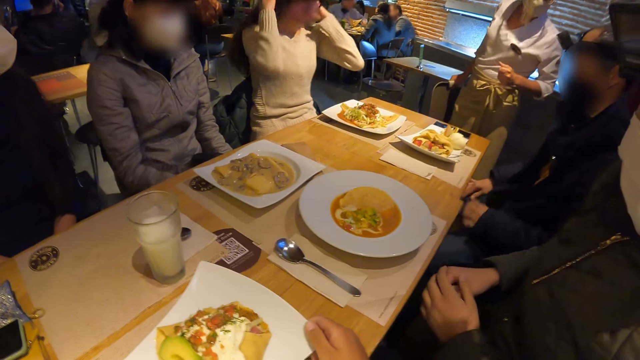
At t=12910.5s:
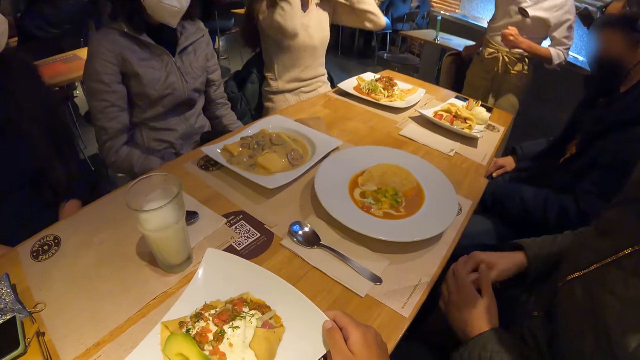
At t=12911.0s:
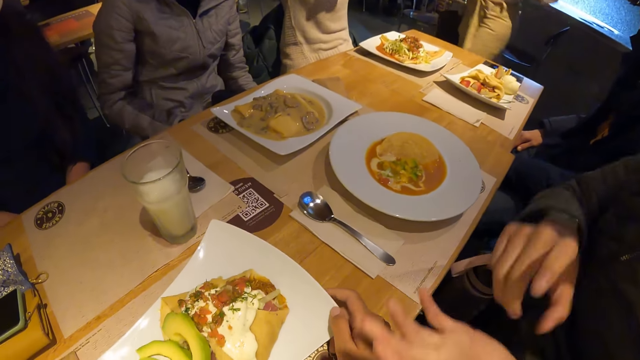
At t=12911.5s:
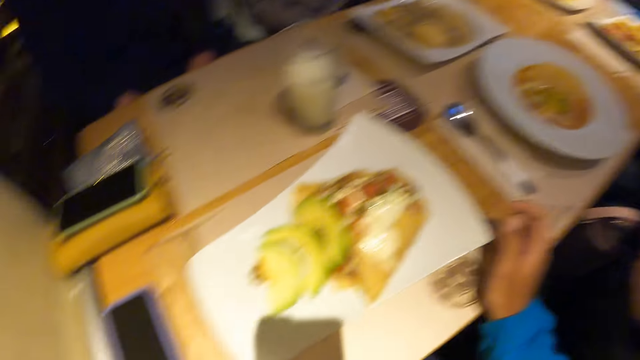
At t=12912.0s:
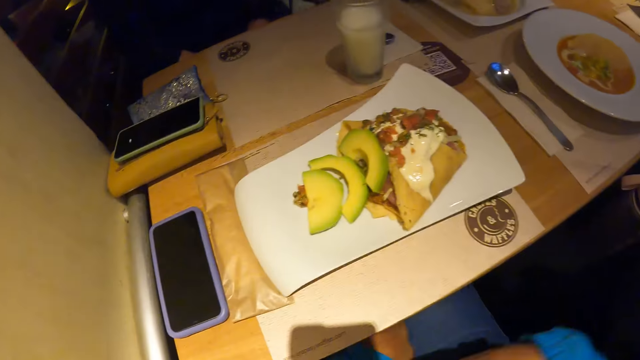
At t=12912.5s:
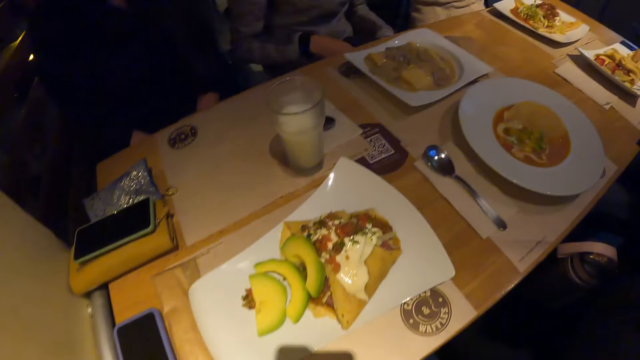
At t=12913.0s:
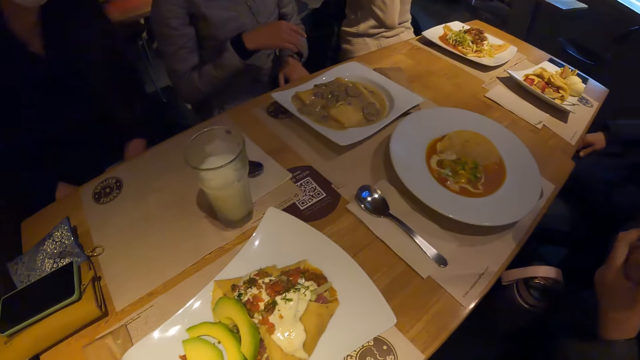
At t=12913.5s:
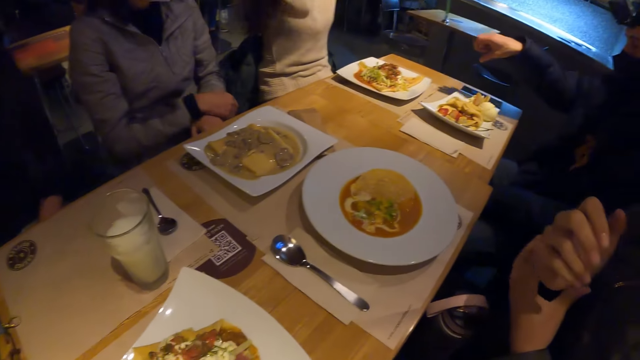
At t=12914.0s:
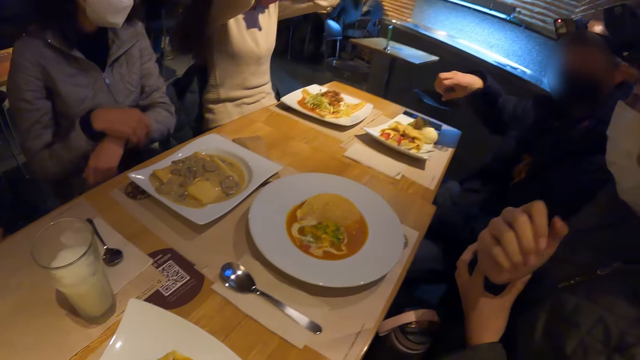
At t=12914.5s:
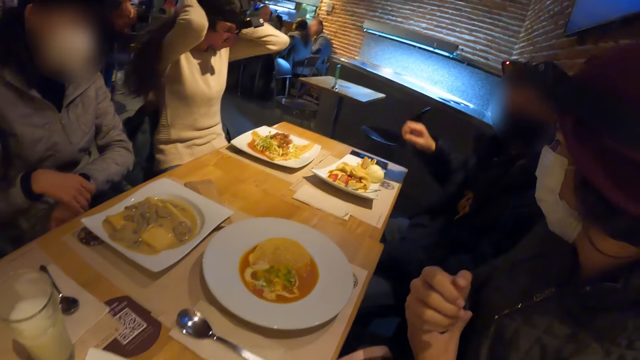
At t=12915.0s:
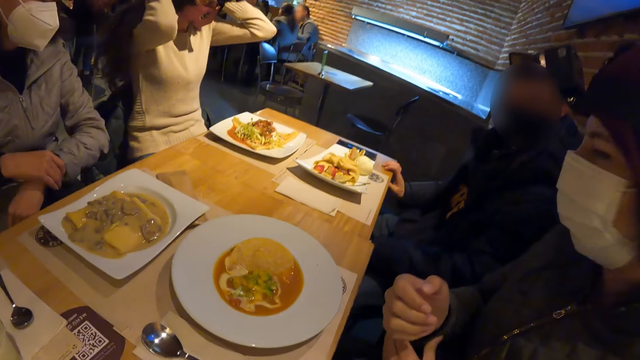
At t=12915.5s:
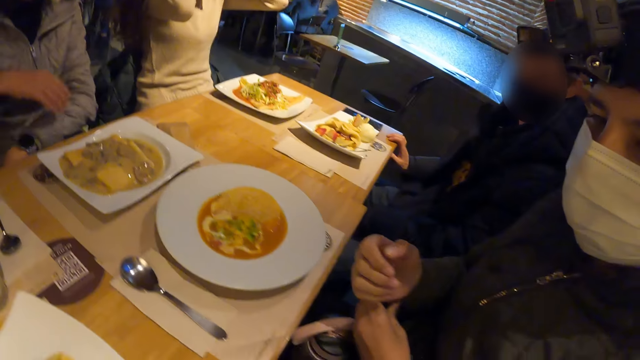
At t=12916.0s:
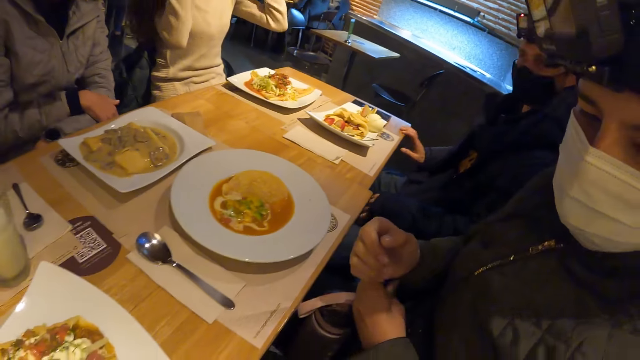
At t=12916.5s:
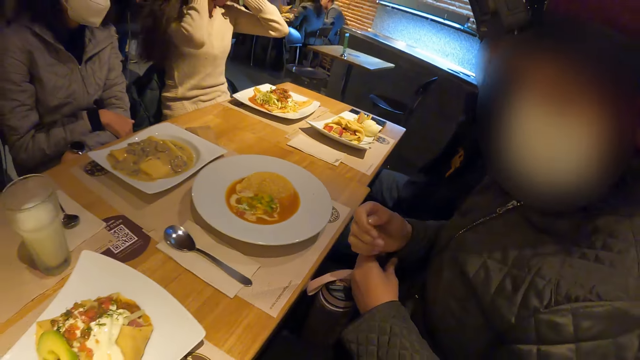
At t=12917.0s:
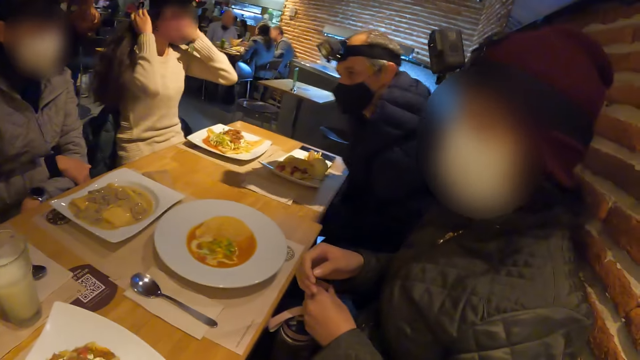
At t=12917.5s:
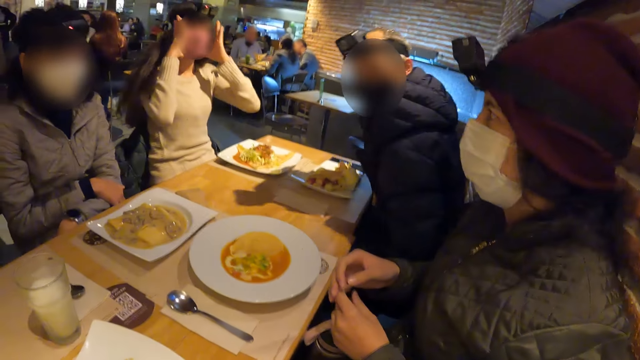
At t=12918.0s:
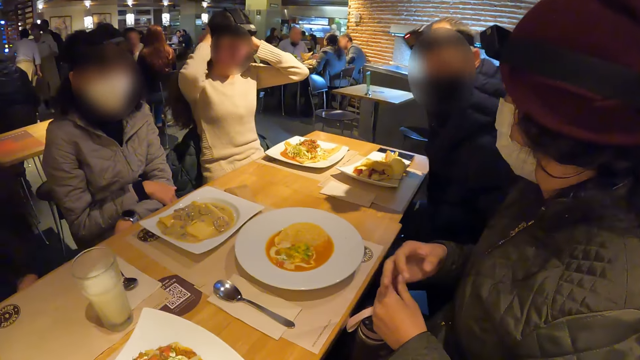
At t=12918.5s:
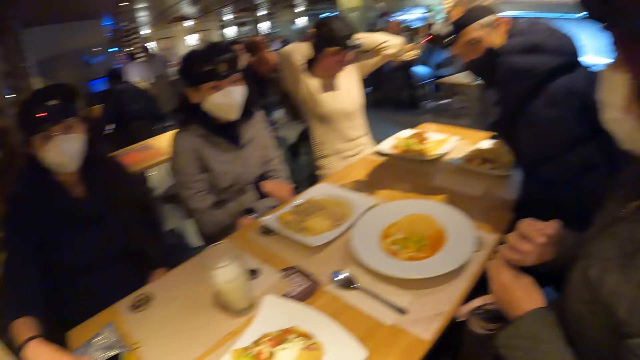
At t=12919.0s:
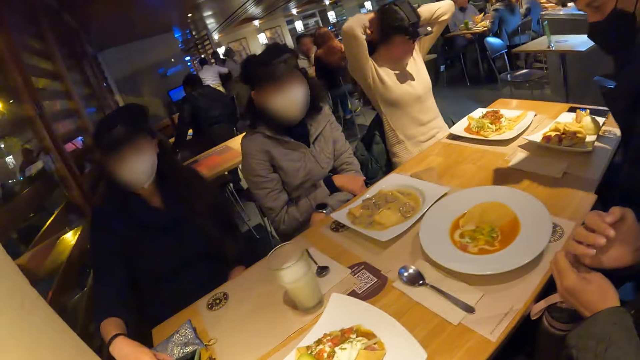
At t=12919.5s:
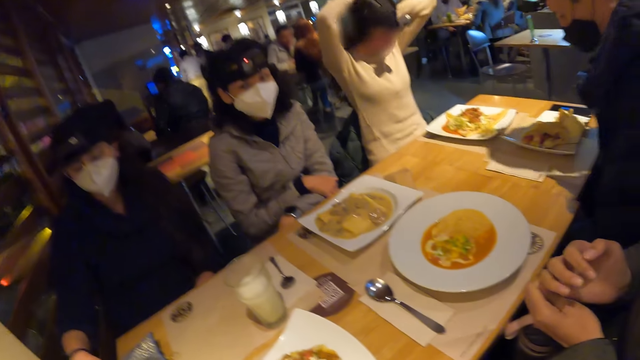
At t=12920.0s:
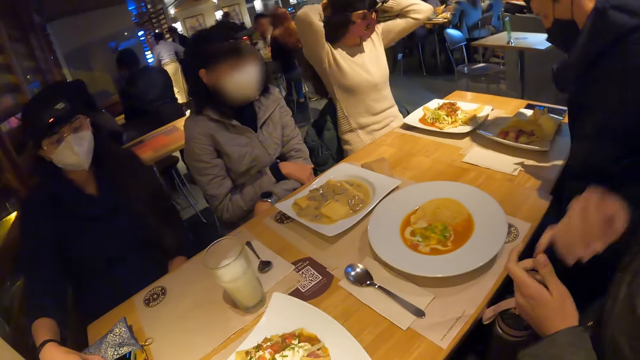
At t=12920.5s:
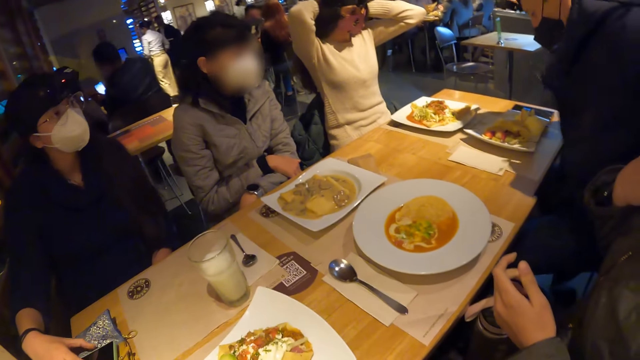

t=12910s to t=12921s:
The woman adjusts her hair with both hands. Another woman interacts with the camera wearer. The second woman presses her right hand with her left hand. A third woman touches the wrist watch on her left hand with her right hand. The camera wearer looks around the restaurant.

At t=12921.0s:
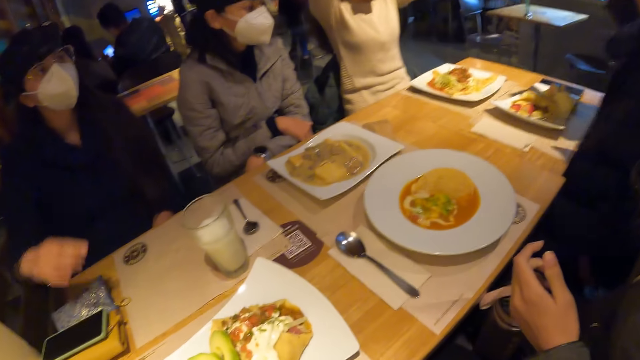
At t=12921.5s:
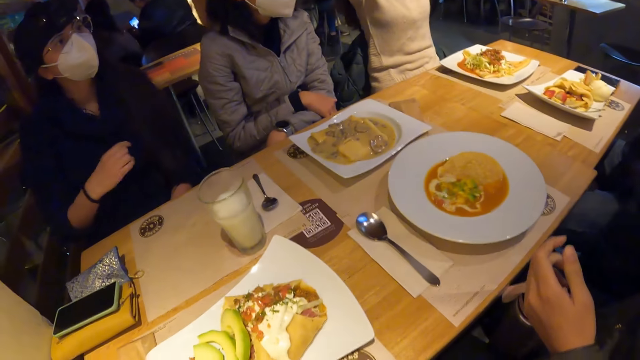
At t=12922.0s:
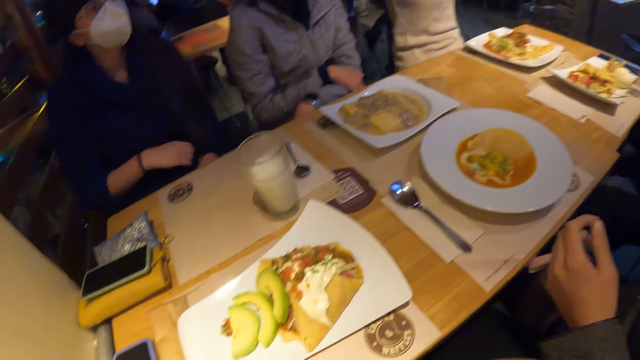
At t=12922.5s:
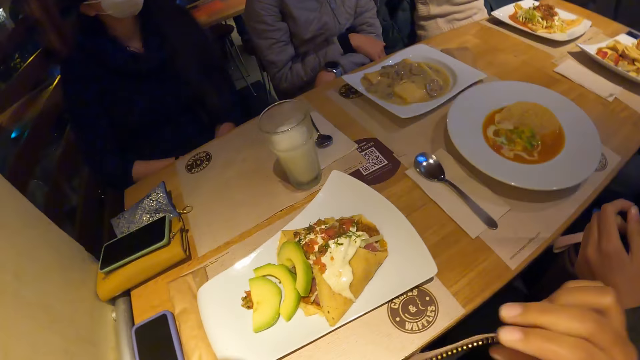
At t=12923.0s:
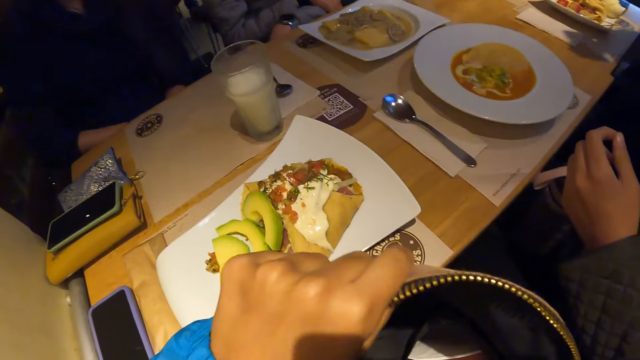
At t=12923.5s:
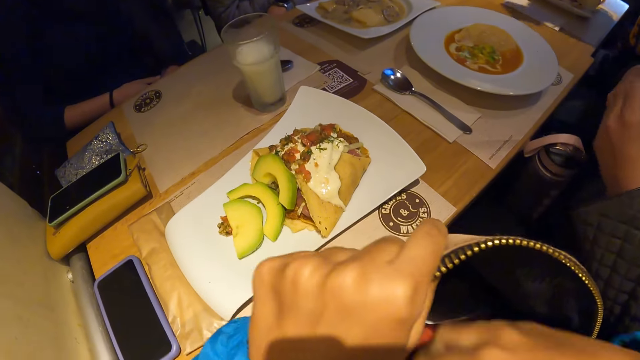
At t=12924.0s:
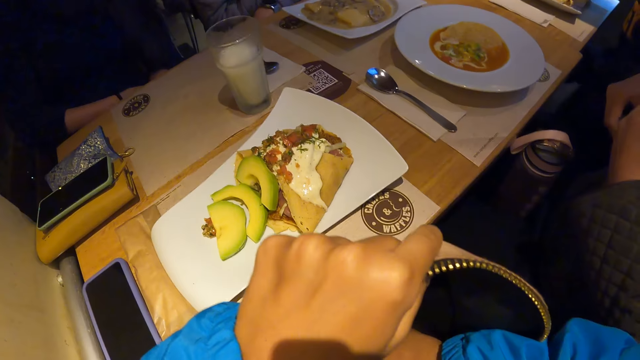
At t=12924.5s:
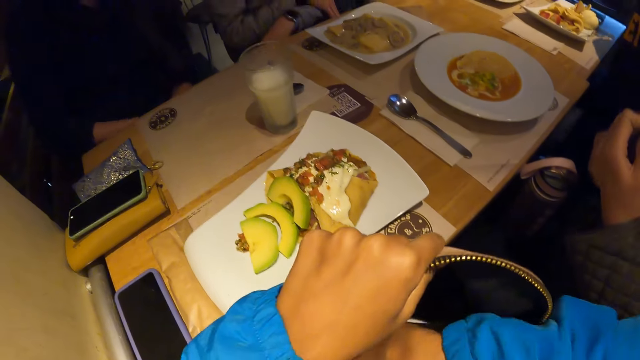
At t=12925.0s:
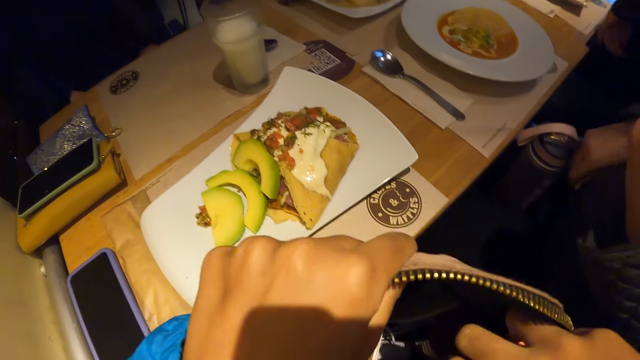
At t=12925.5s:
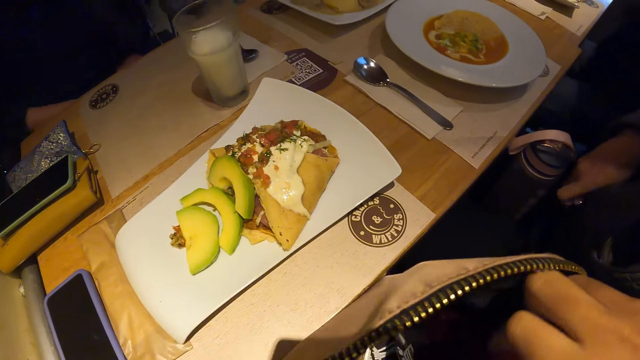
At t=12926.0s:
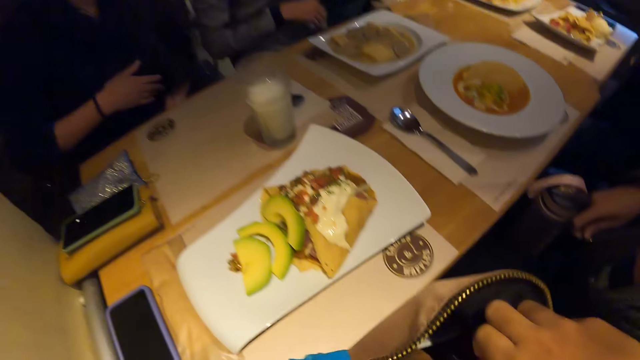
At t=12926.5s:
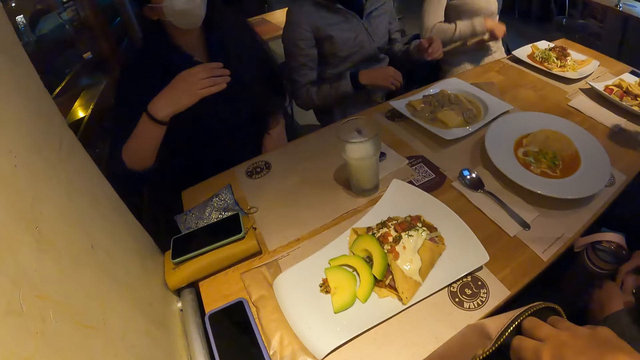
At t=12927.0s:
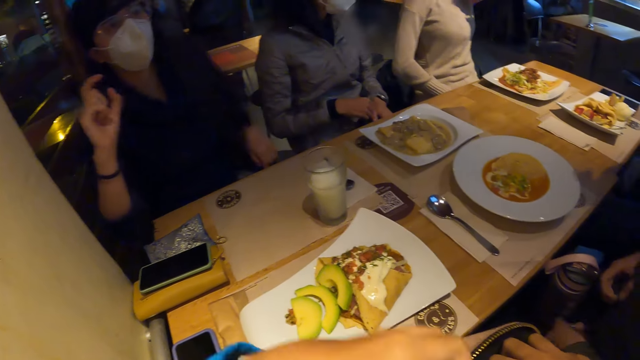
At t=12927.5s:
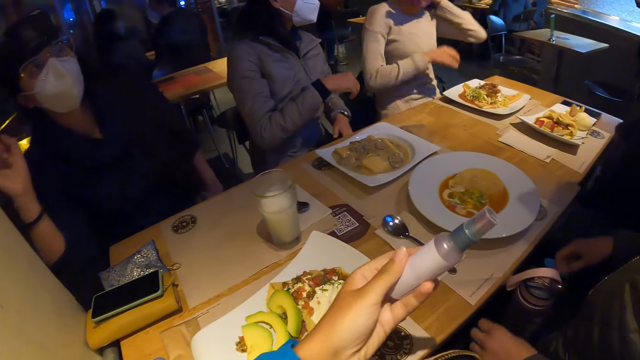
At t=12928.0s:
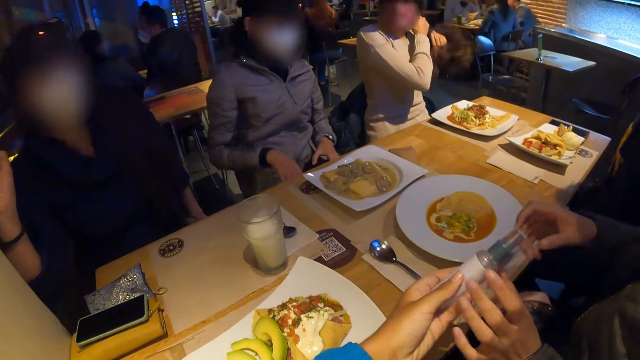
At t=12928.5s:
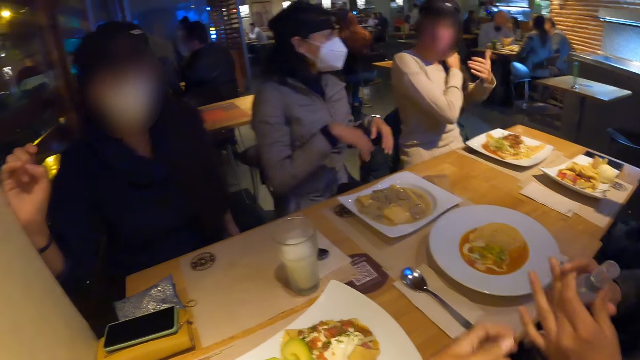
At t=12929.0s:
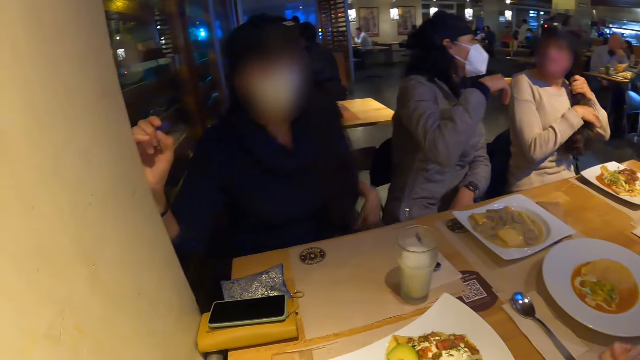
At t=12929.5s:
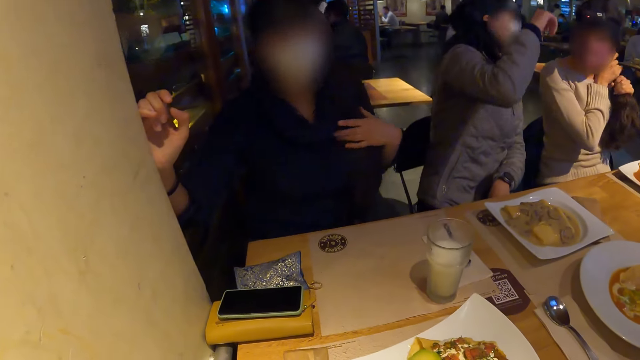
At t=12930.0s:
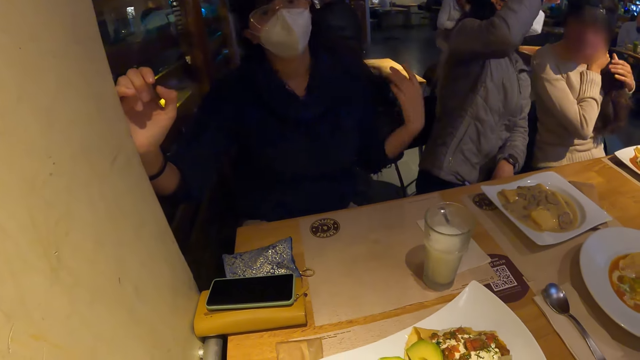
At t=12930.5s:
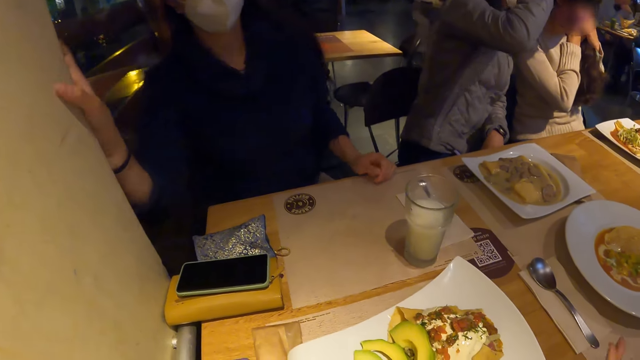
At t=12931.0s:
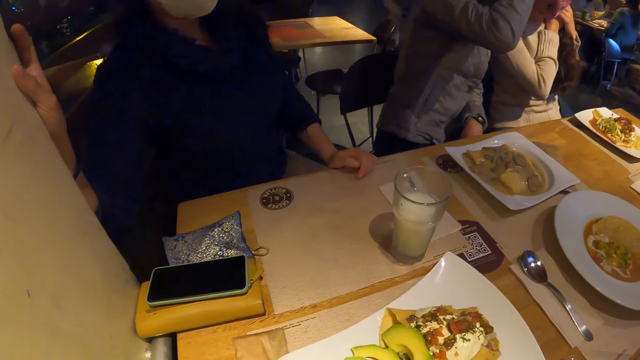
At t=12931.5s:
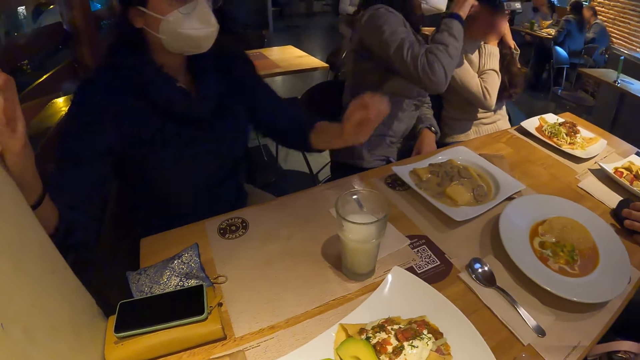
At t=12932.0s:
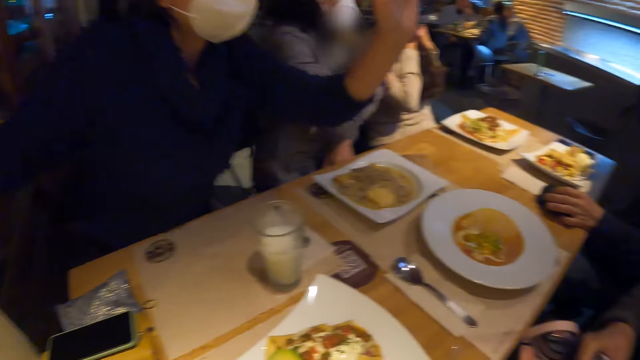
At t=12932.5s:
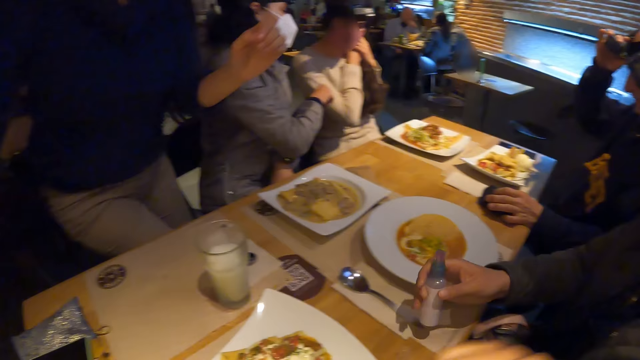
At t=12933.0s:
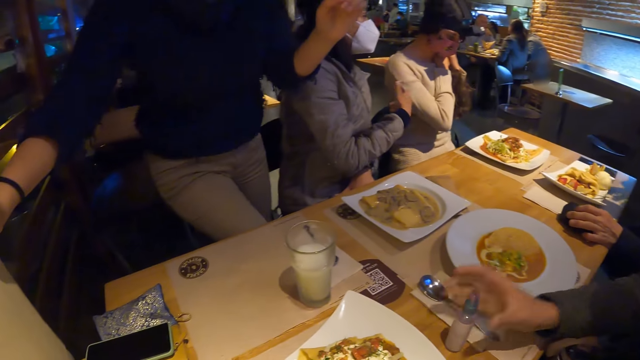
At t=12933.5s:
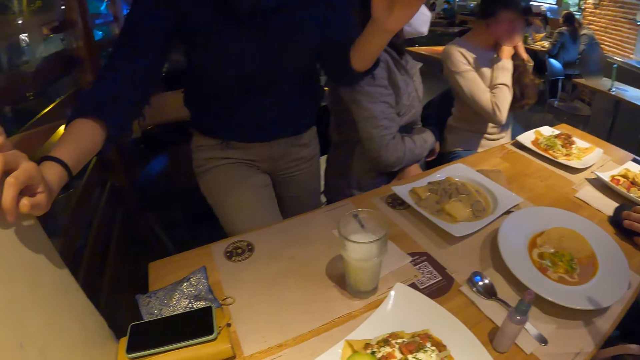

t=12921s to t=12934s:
The camera wearer stares at the table. They inspect a bag. They pick up a spray. They hand a lady the spray. The lady takes a sanitizer from the camera wearer with both hands. The camera wearer looks around the apartment. They stare at the table. The lady drops the sanitizer on the table with her right hand.
